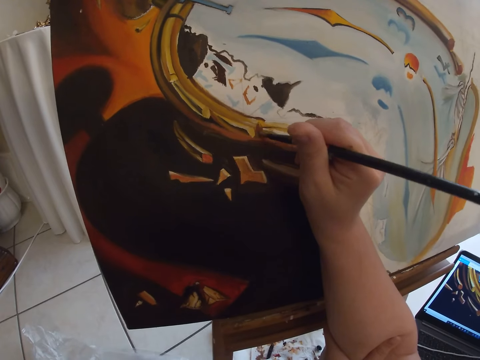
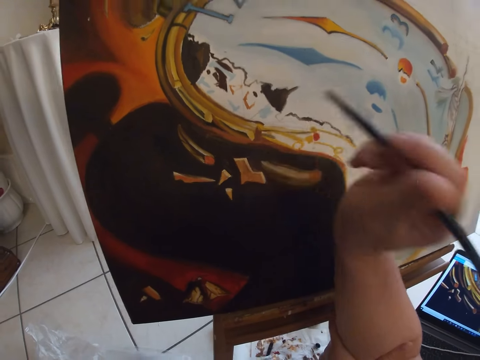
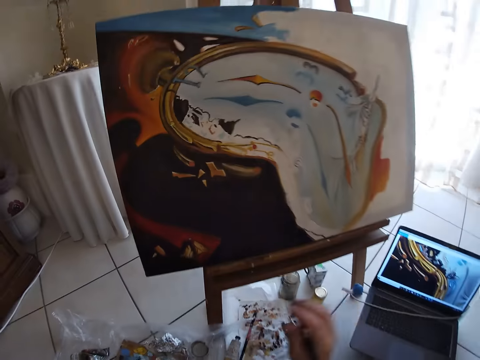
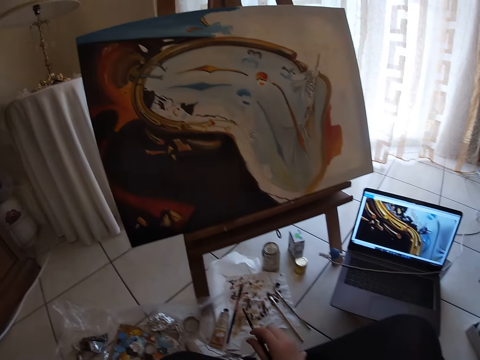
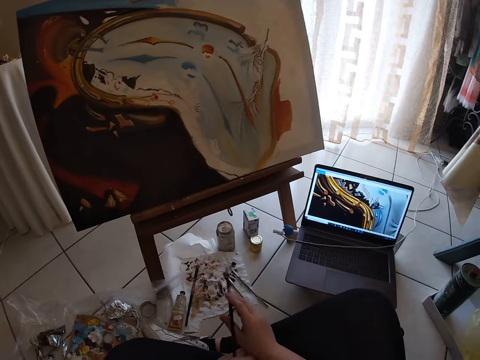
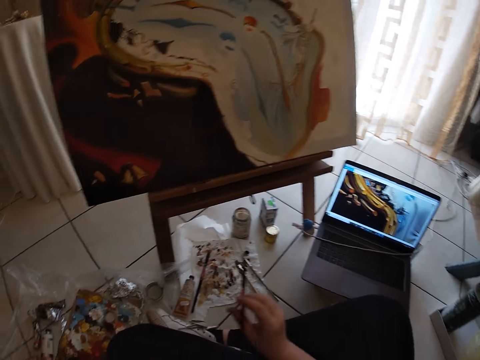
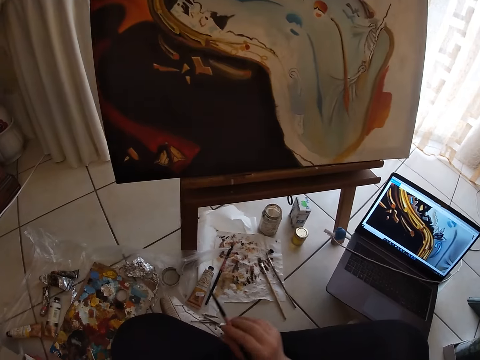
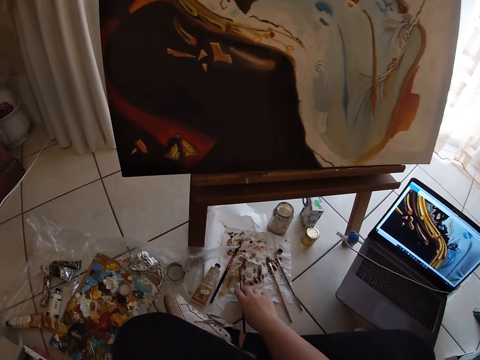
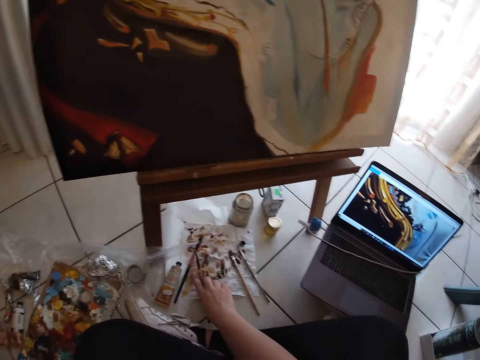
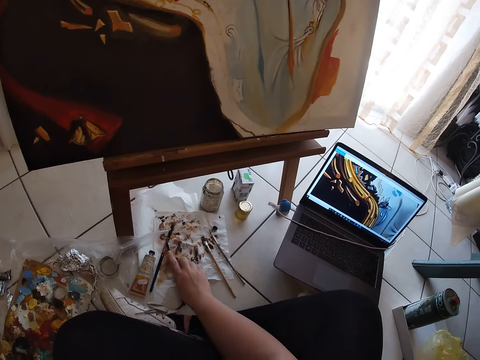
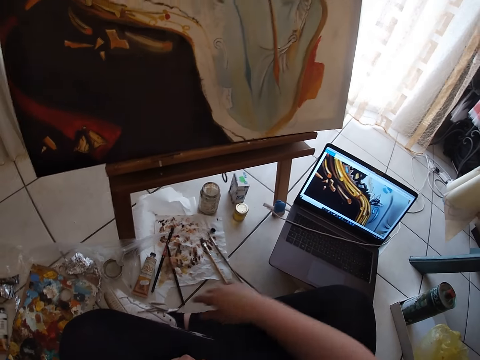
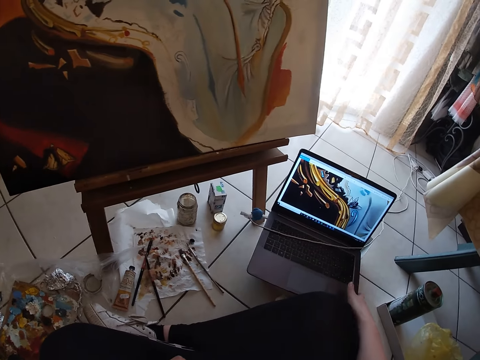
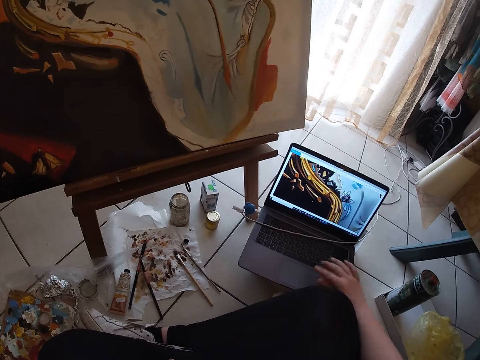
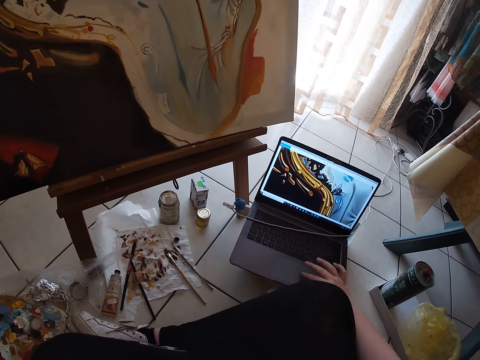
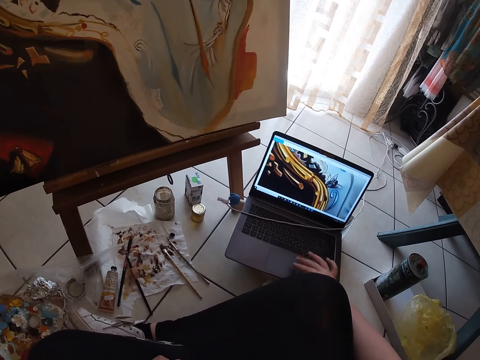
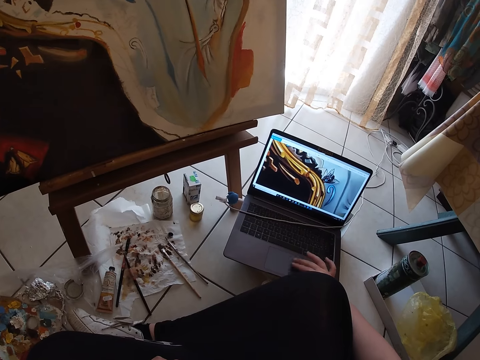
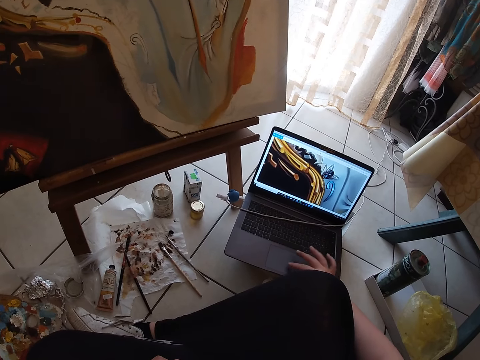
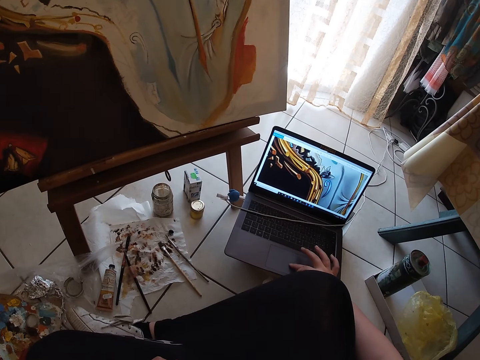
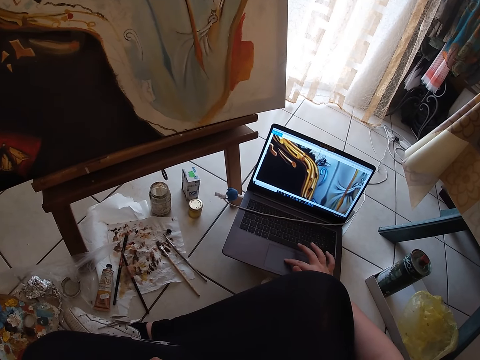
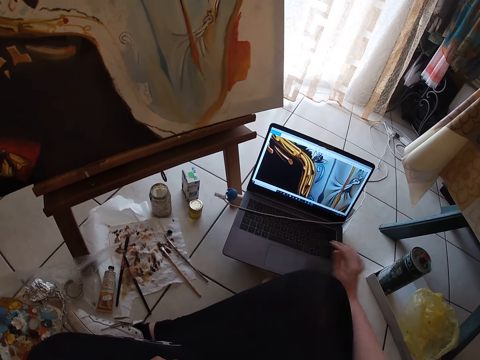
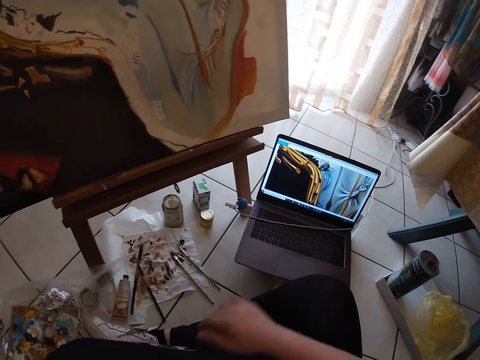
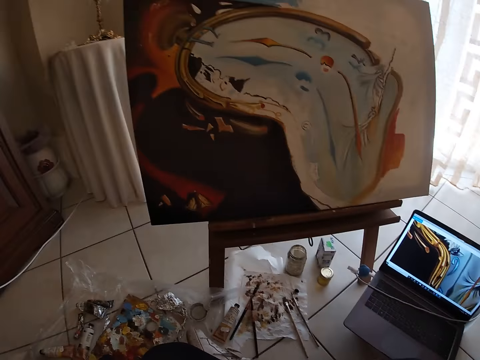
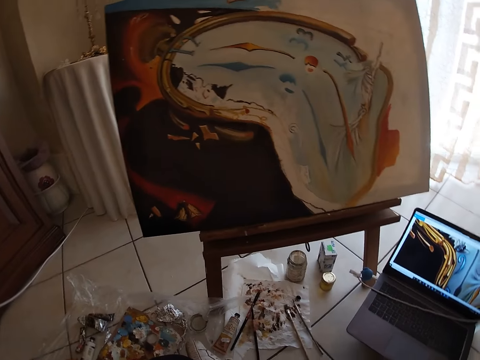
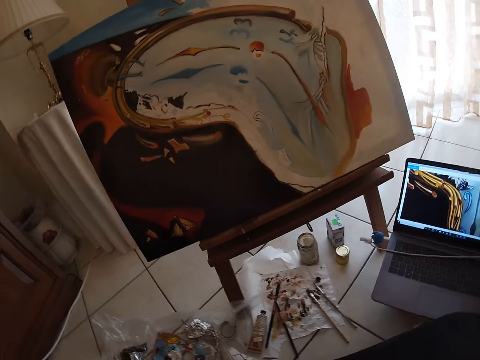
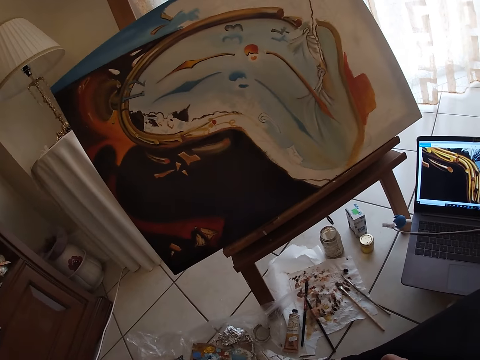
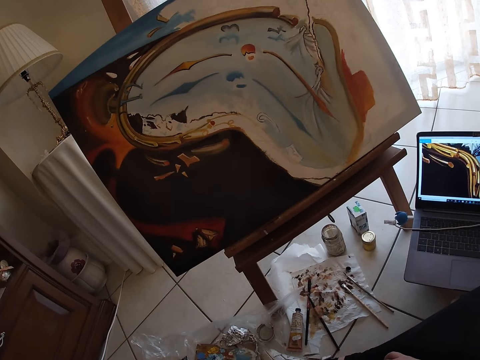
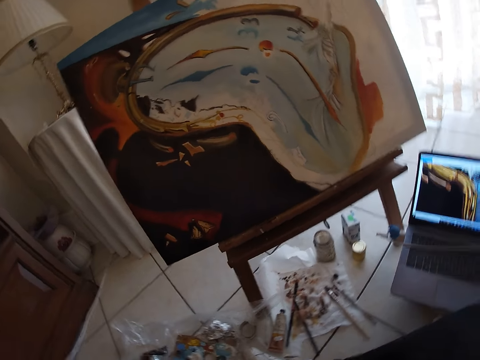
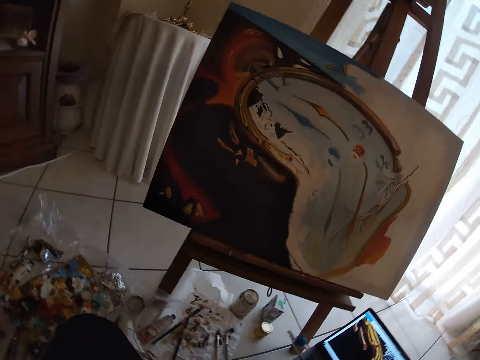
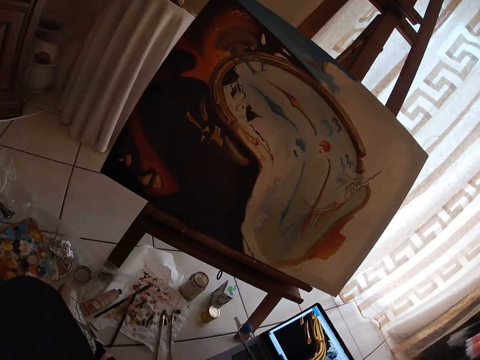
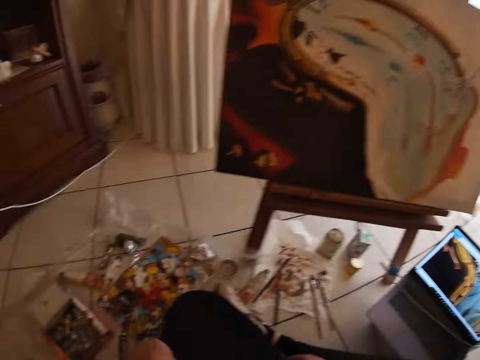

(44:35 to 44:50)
The camera wearer looks at the painting. He drops the paintbrush in his right hand on a paper lying on the ground. He operates the computer with his right hand. He looks at the laptop. He looks at the painting.

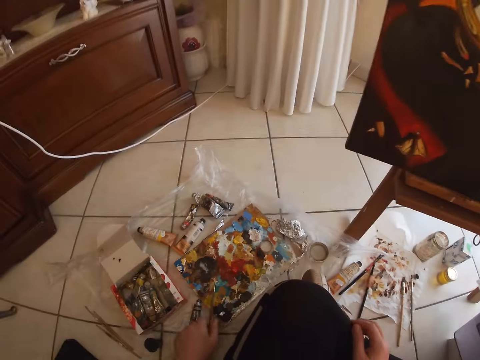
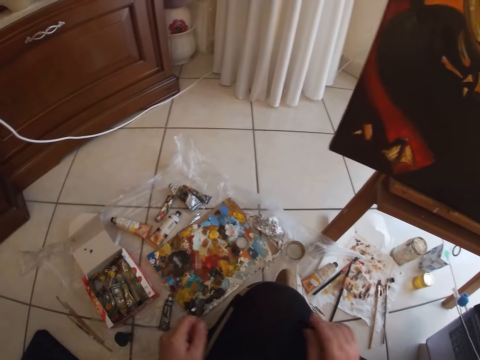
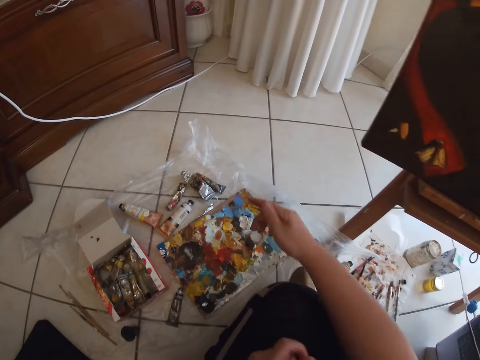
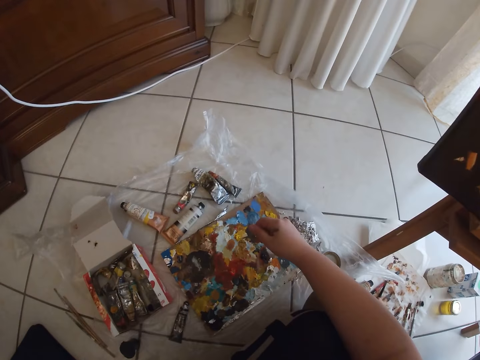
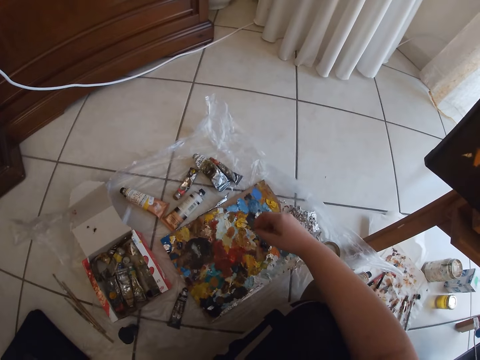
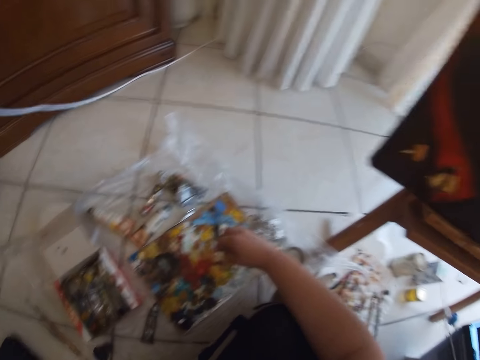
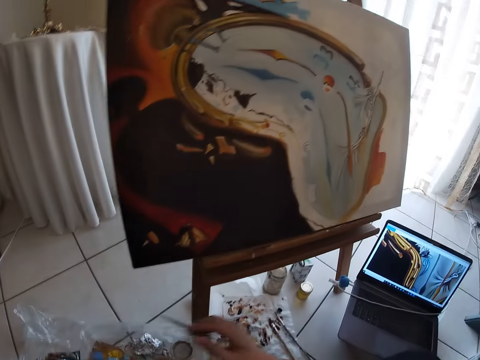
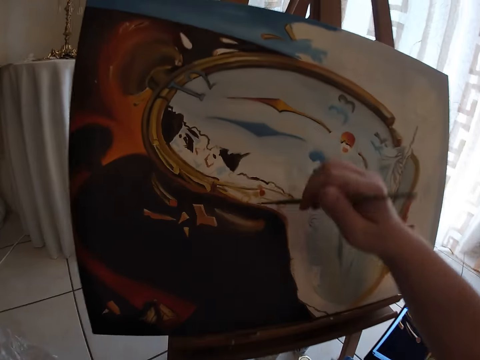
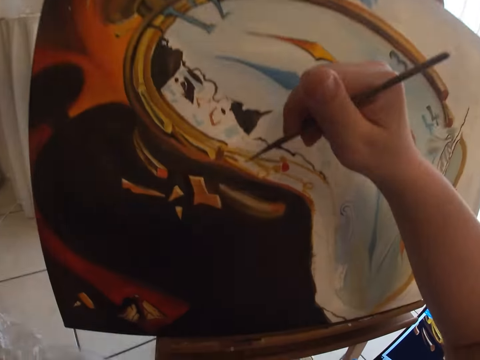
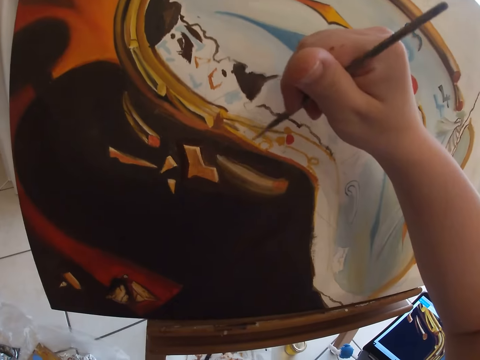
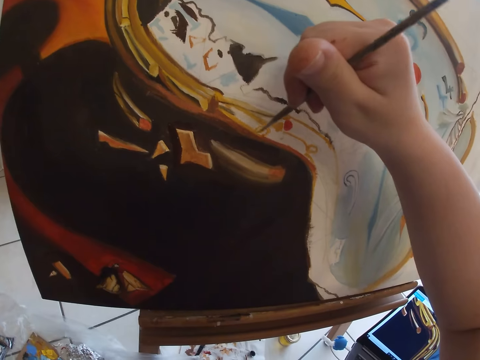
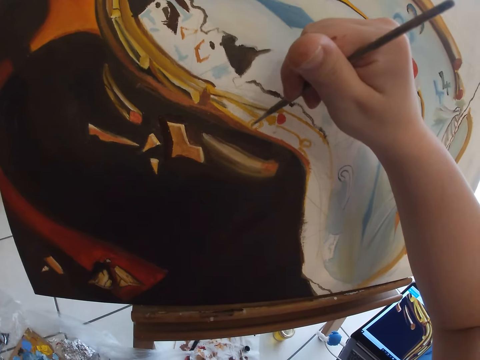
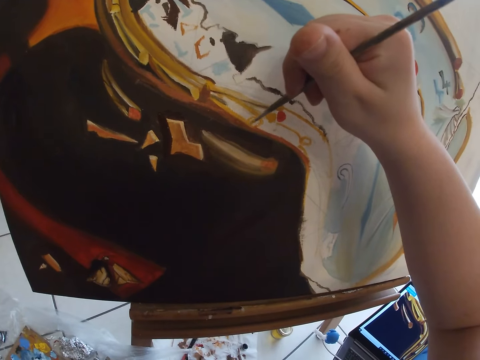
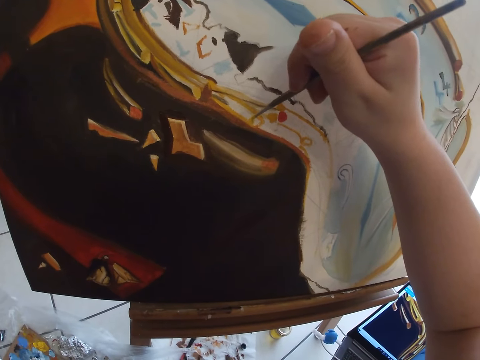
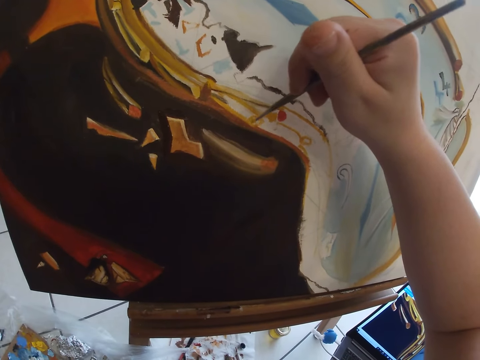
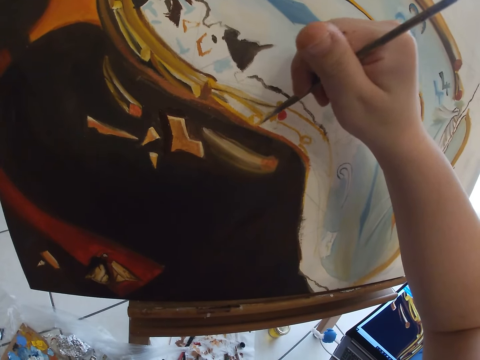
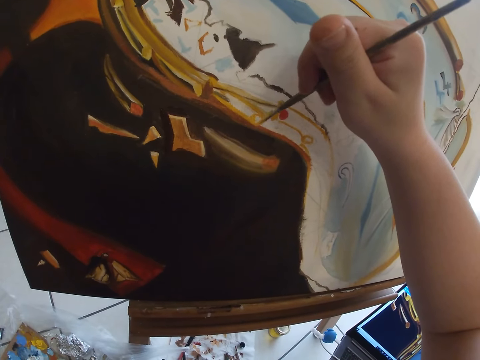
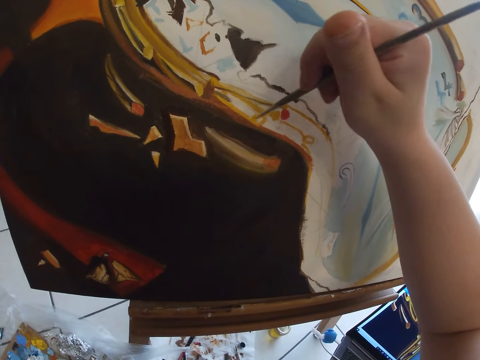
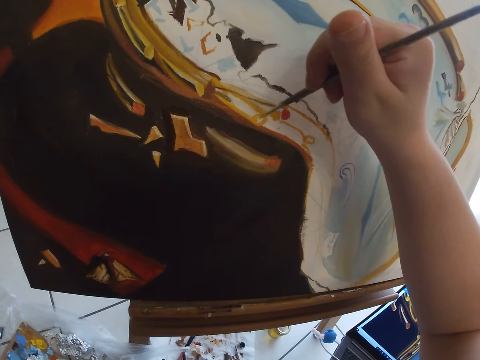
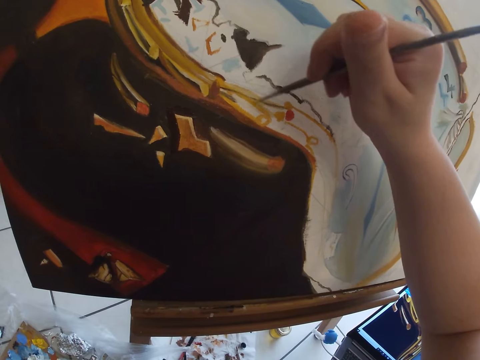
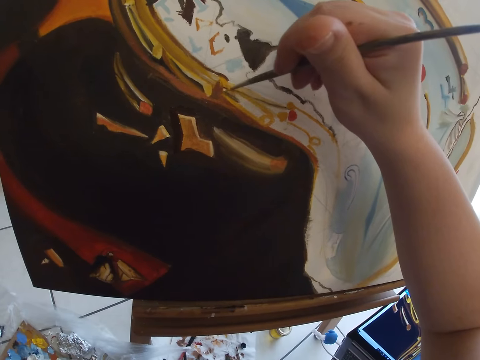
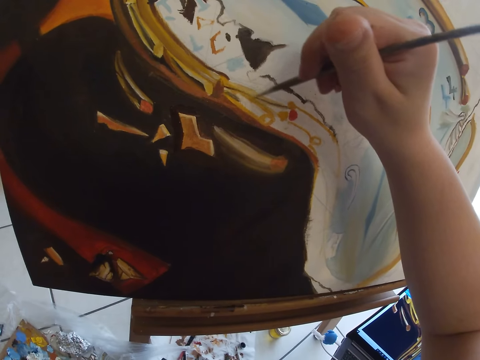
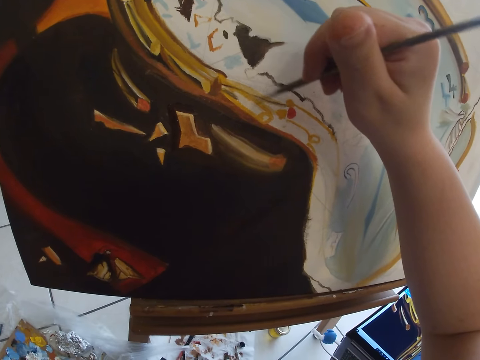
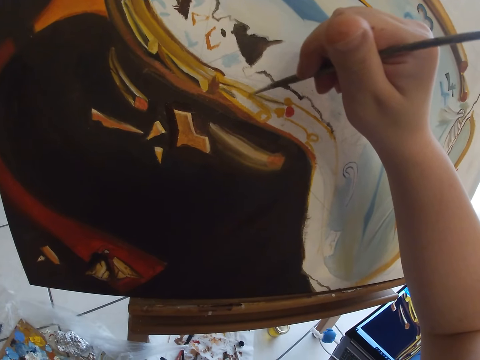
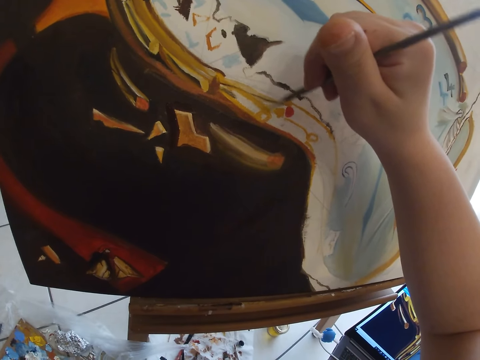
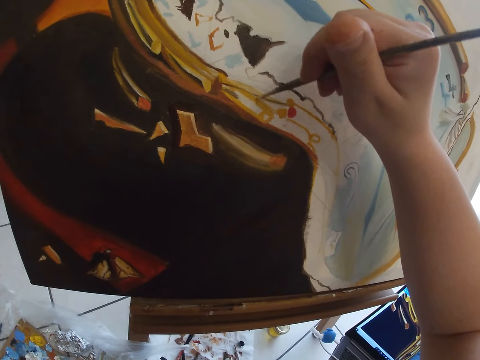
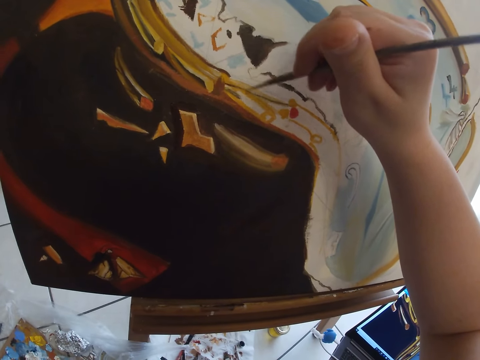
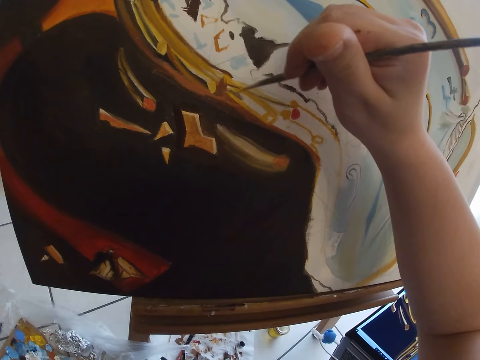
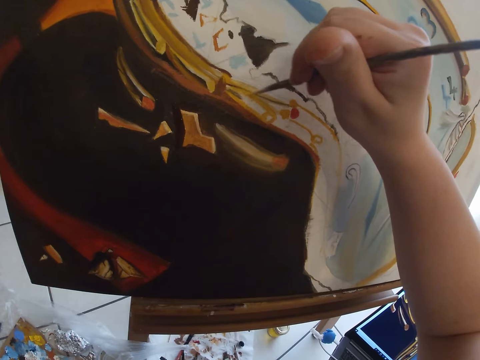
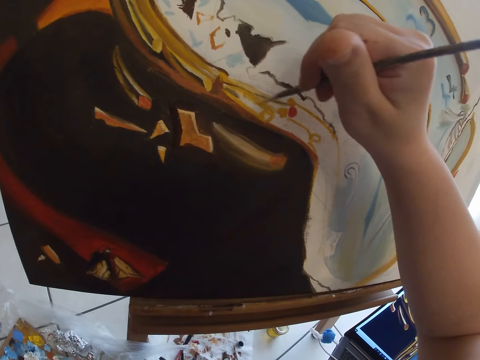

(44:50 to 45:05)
The camera wearer picks up a paintbrush from the paint board with his left hand. He passes the paintbrush in his left hand to his right hand. He takes paint from the paint board on the ground with the paintbrush in his right hand. He paints the canvas with the paintbrush in his right hand.
